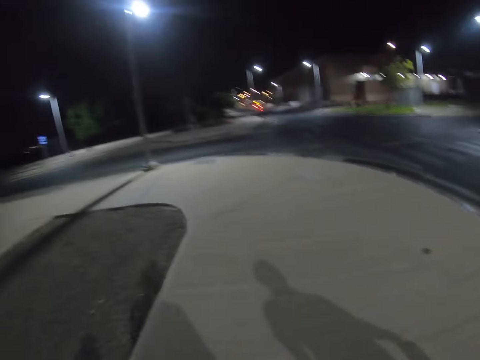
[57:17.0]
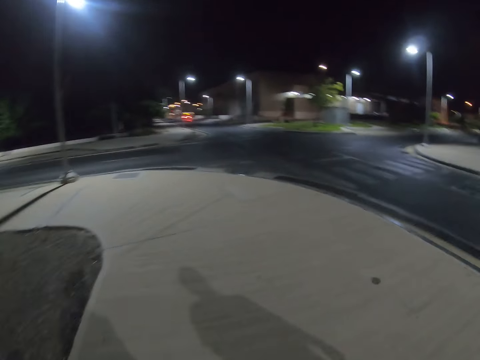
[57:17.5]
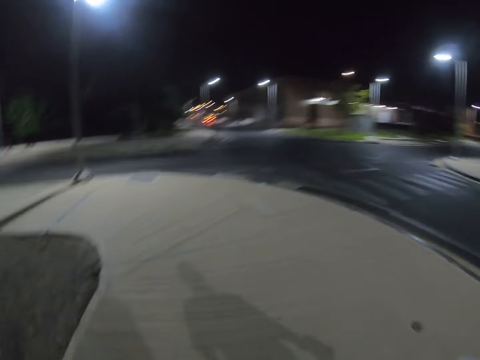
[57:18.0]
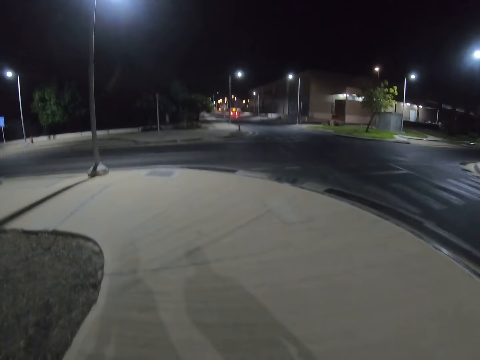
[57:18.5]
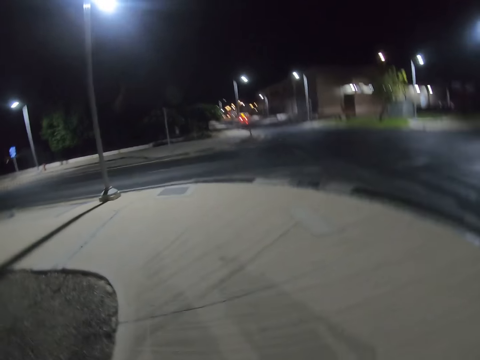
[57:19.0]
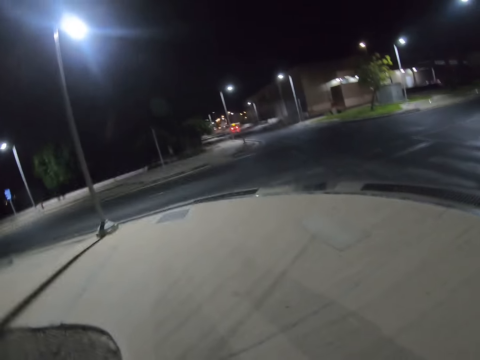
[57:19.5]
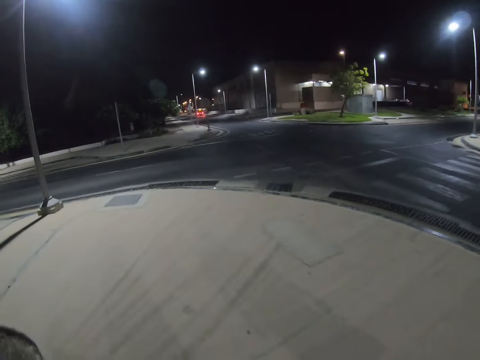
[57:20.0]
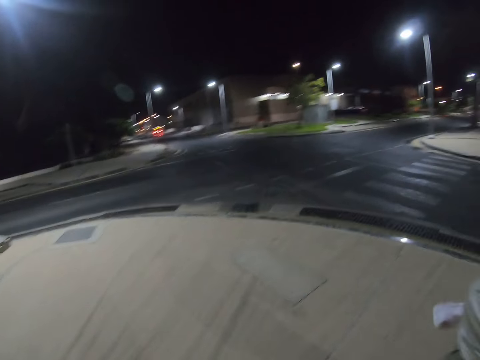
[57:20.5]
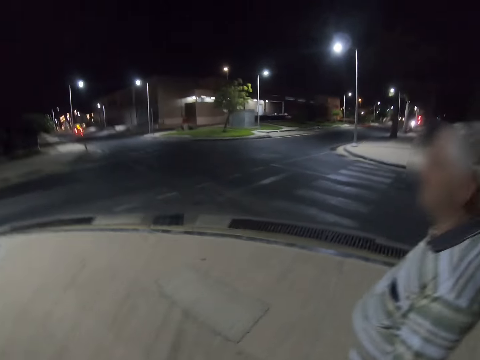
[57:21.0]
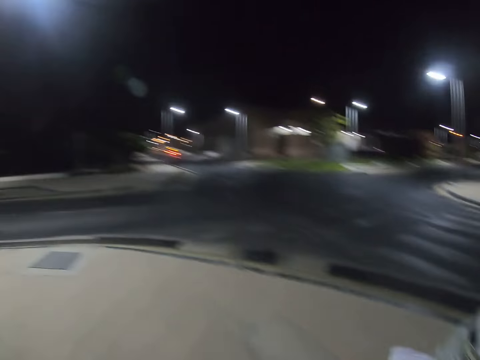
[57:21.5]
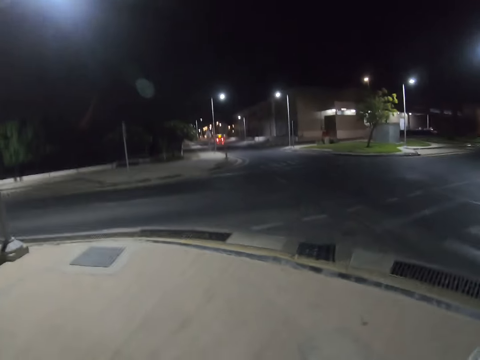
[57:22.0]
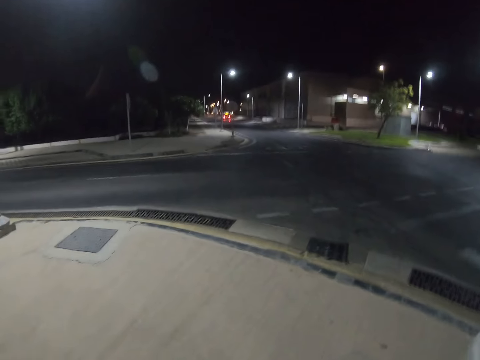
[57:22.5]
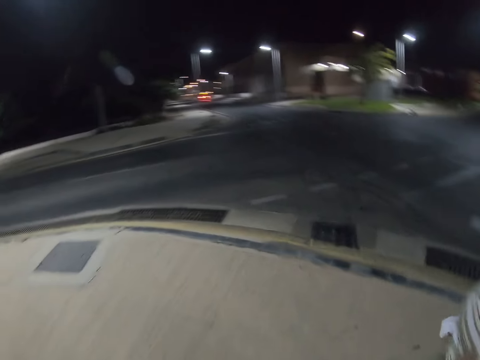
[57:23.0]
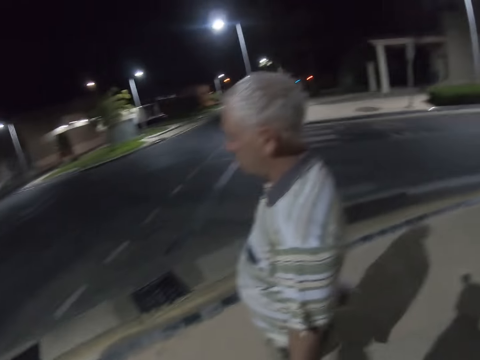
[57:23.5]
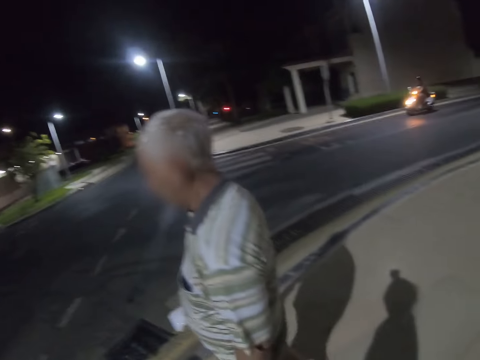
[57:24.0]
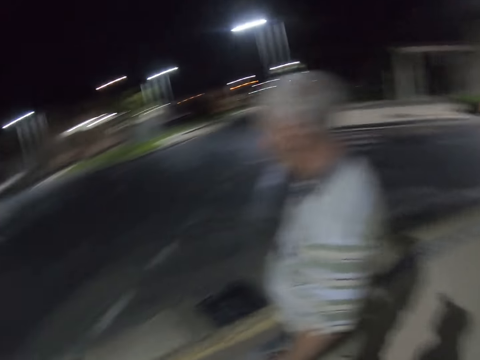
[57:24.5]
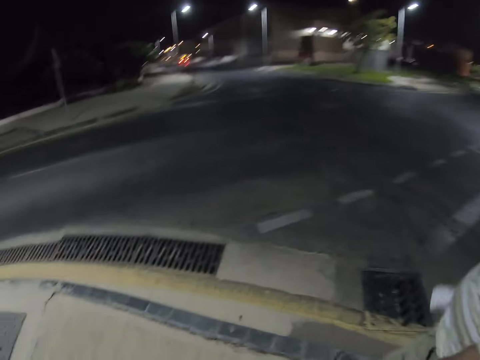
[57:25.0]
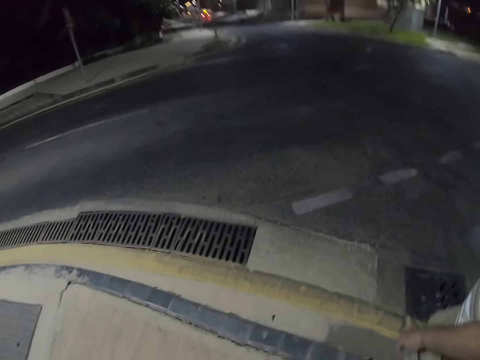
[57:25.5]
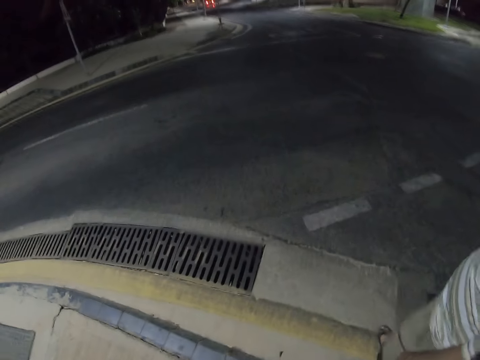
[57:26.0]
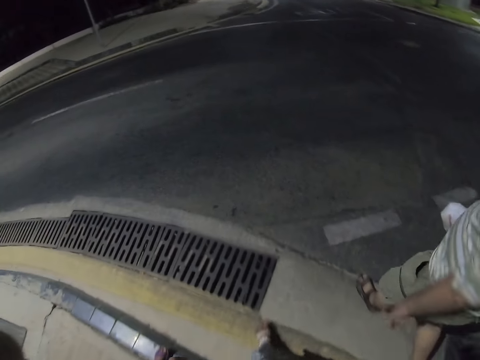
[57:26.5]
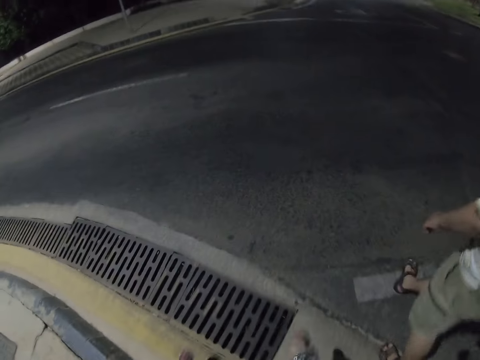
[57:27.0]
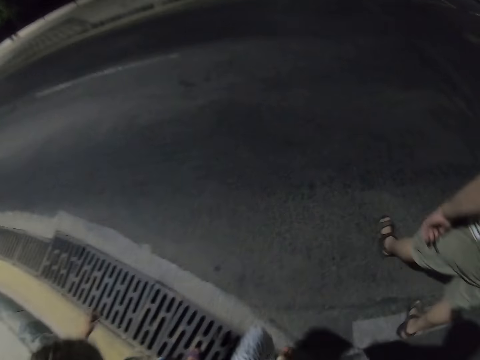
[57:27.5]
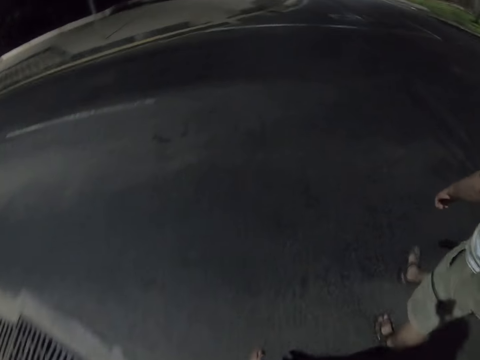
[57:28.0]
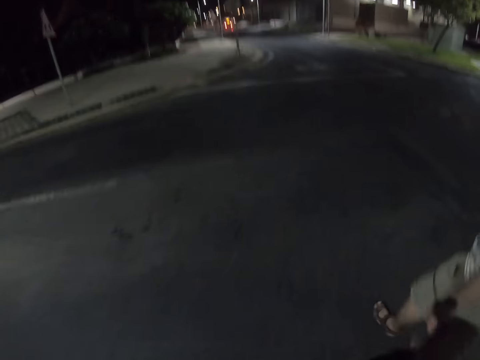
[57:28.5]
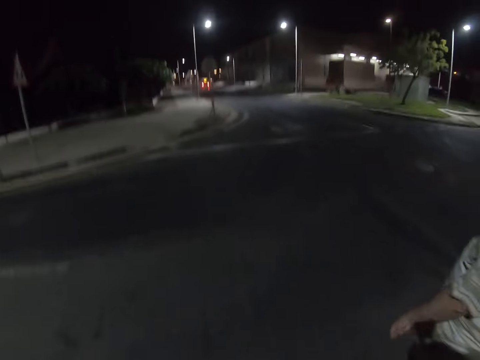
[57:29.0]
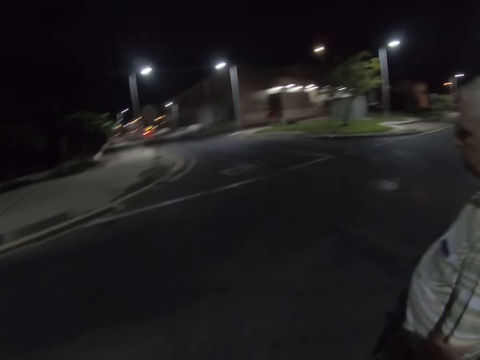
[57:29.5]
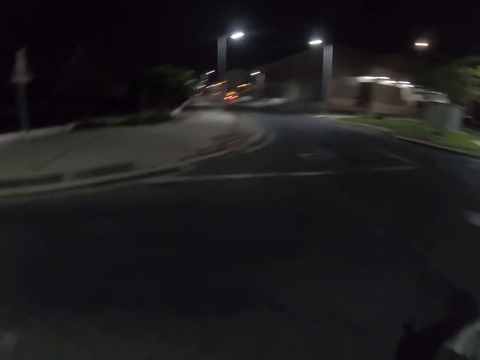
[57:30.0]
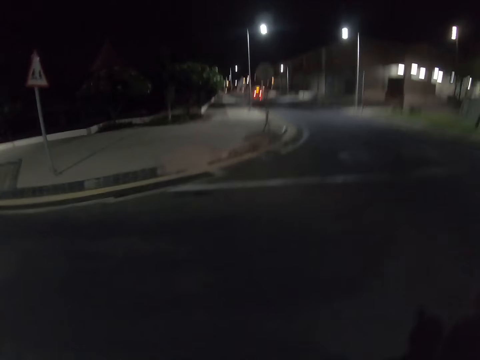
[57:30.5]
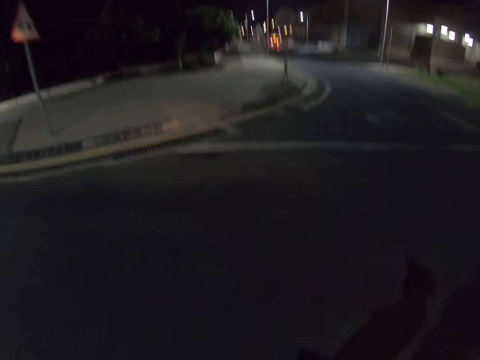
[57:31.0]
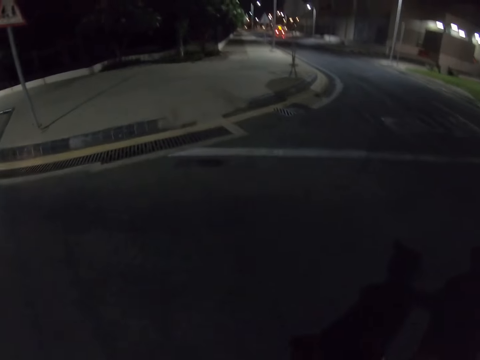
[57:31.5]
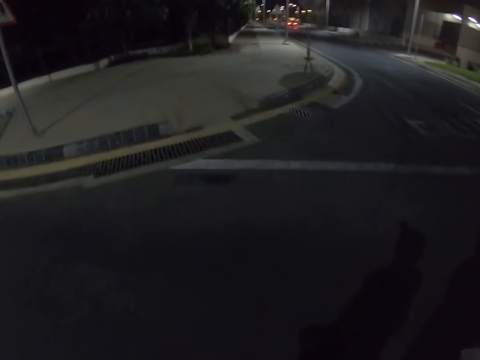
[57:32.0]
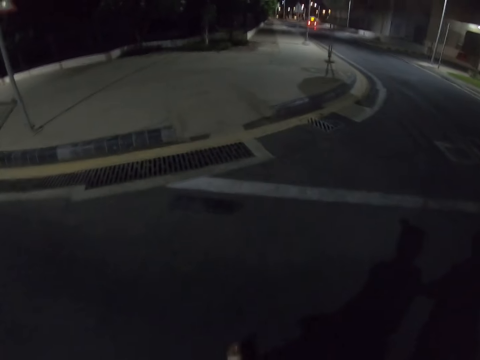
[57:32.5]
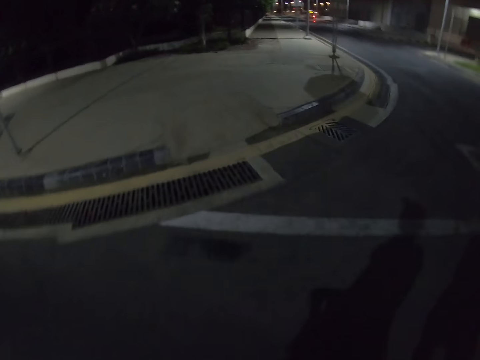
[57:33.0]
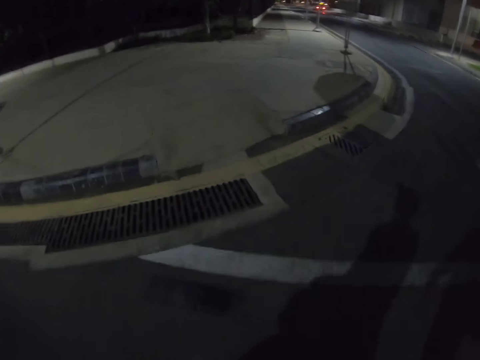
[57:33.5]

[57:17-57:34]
A person crosses the road. A man walks across the tarmac. The camera wearer walks across the tarmac. A girl walks across the tarmac.

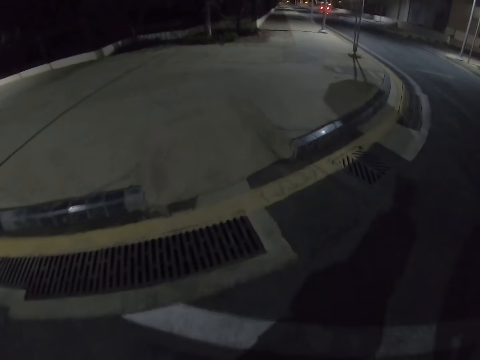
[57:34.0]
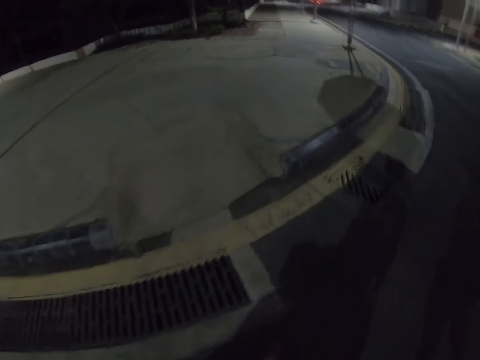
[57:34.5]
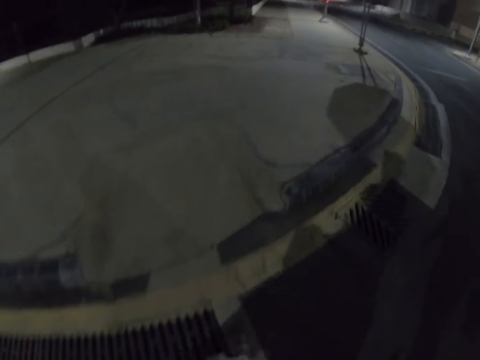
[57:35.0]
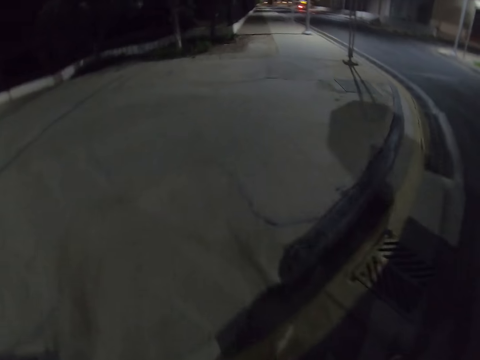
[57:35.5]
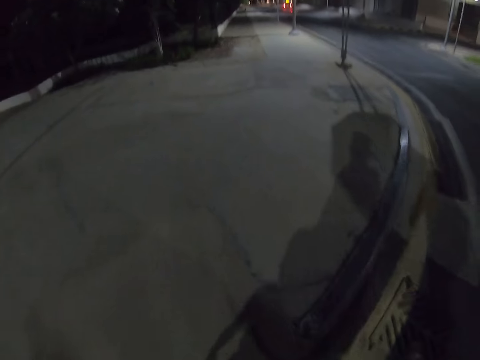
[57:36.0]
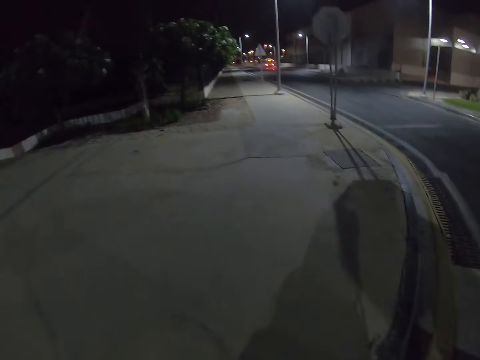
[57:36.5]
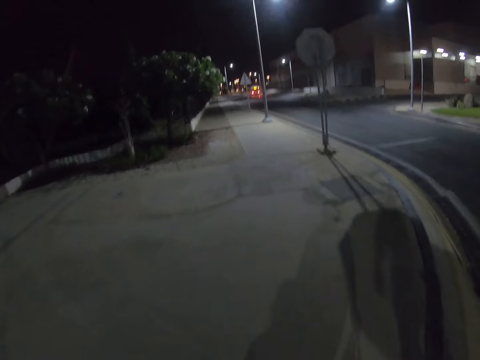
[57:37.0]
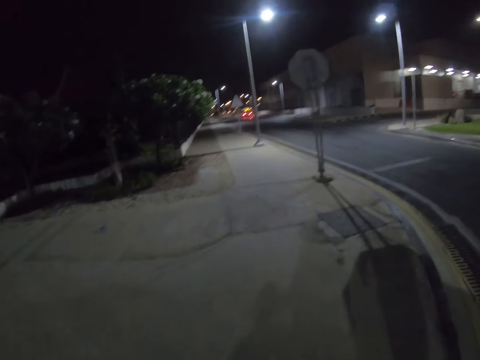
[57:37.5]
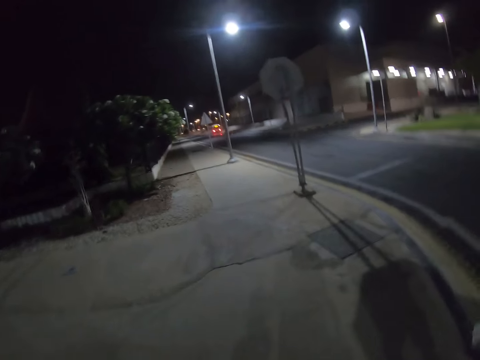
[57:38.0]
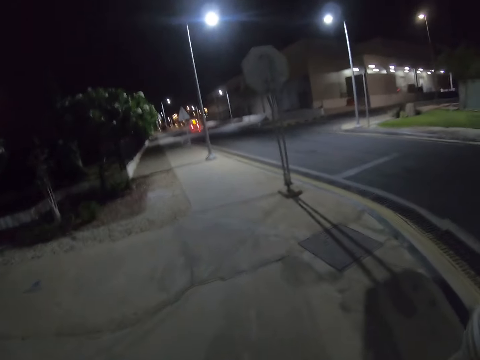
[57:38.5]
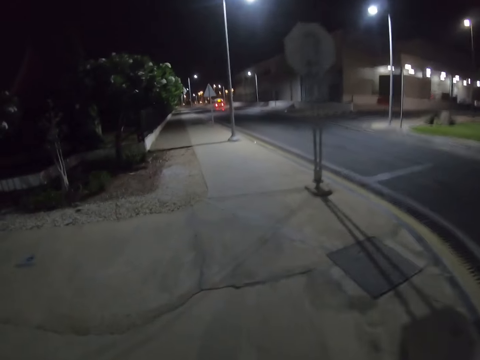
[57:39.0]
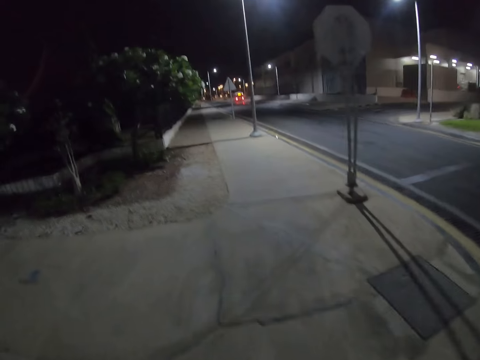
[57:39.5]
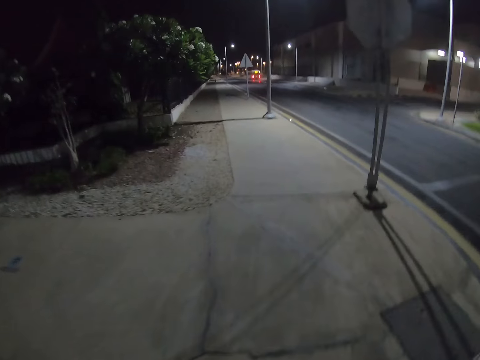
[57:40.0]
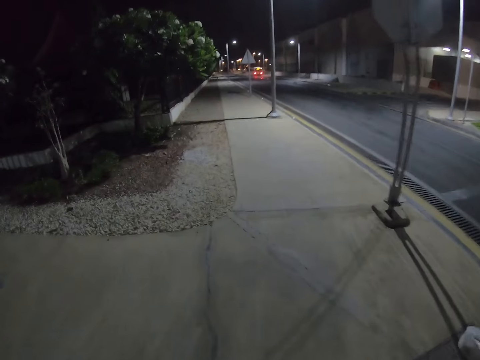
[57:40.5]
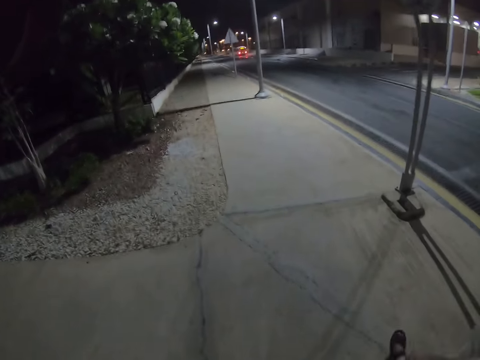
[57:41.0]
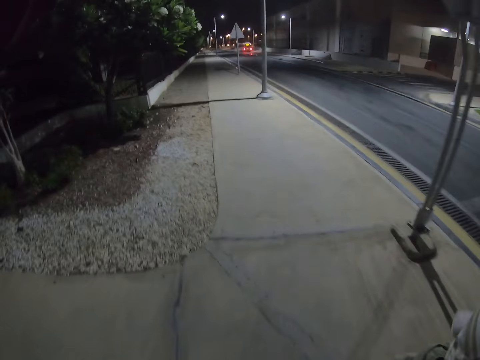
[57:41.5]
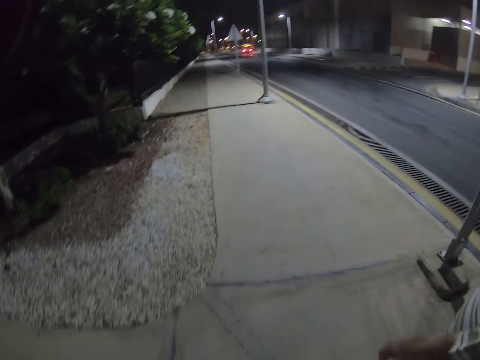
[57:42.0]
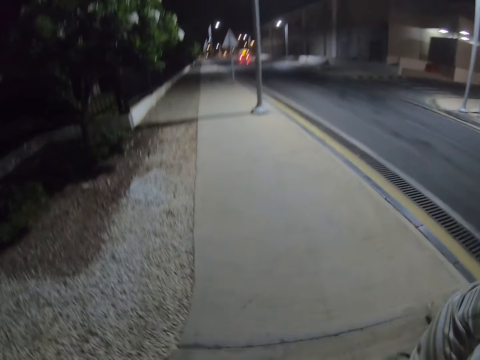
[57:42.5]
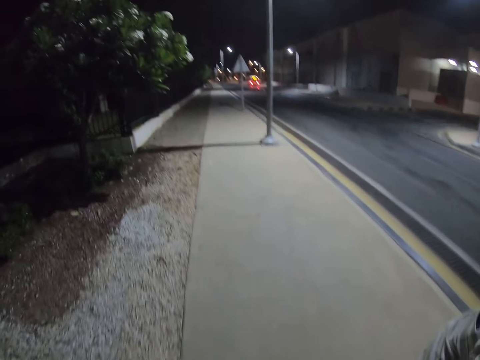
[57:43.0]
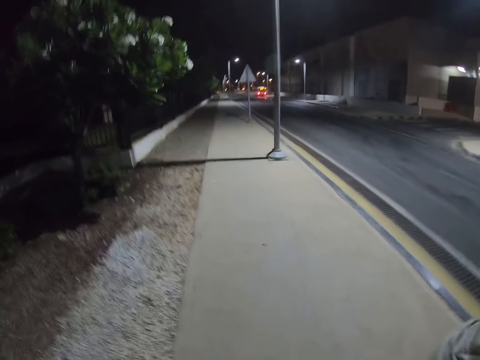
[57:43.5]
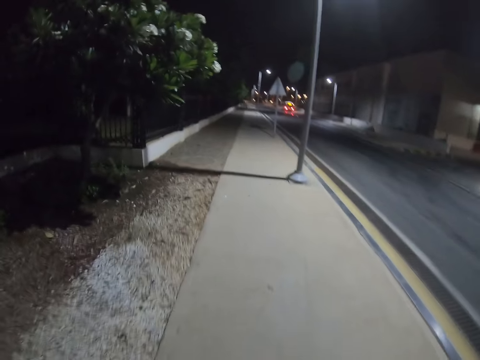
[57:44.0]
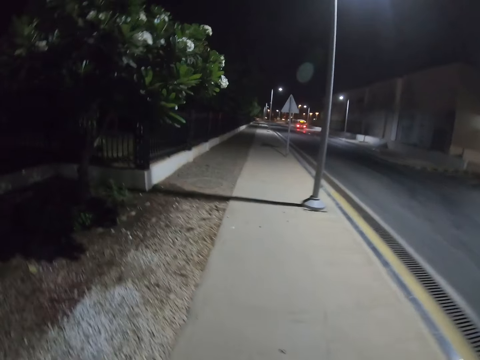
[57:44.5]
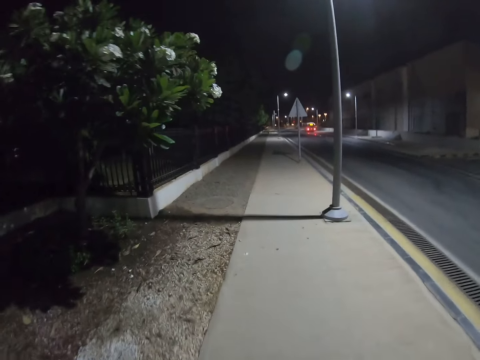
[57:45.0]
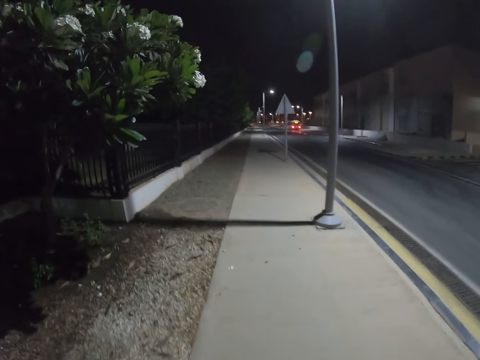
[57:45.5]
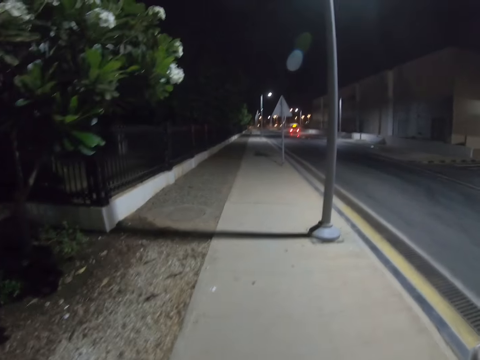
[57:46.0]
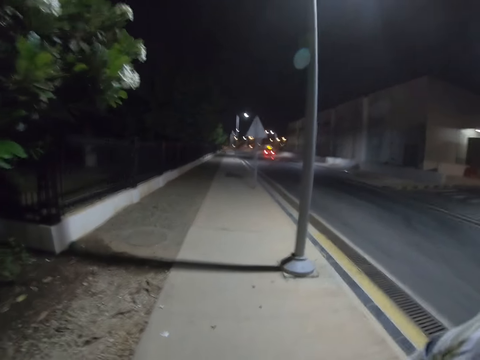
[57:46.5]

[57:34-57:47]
A man walks on the sidewalk. The camera wearer walks on the sidewalk.
